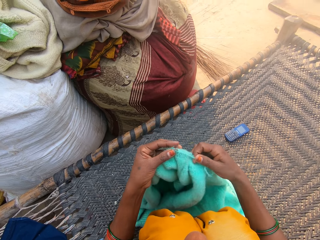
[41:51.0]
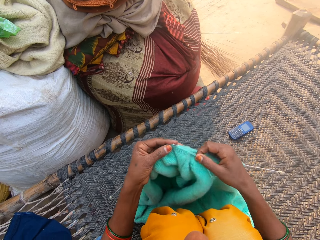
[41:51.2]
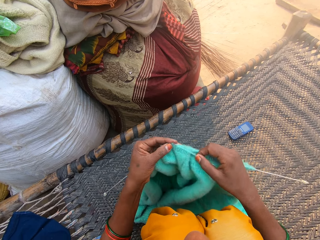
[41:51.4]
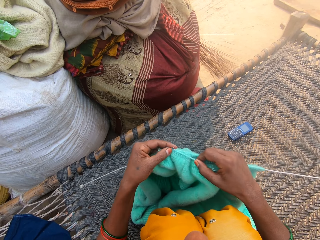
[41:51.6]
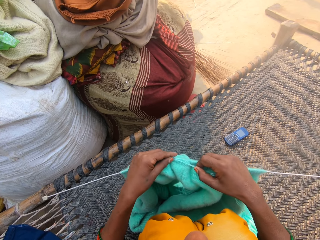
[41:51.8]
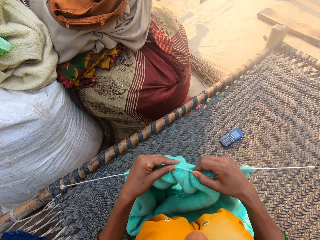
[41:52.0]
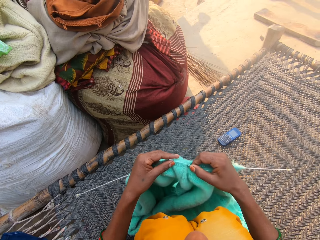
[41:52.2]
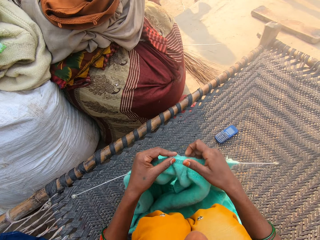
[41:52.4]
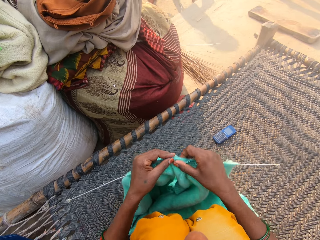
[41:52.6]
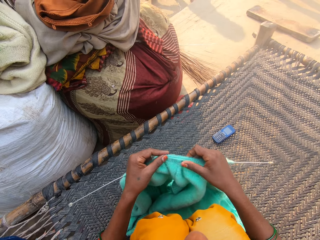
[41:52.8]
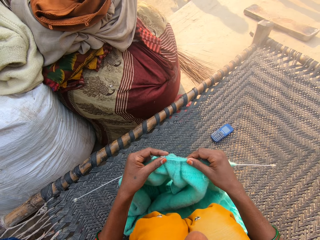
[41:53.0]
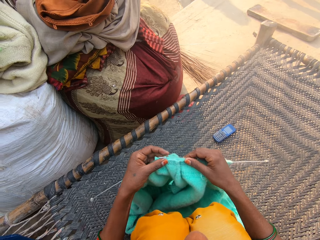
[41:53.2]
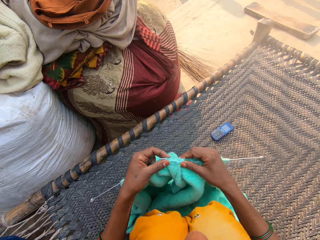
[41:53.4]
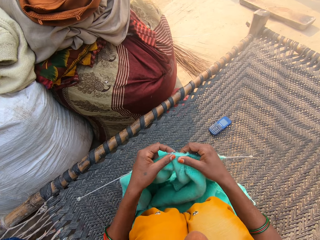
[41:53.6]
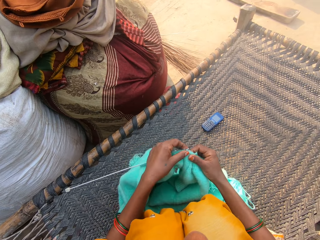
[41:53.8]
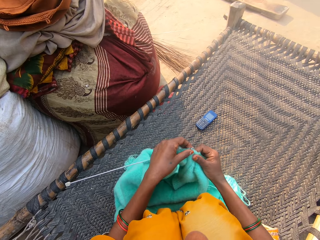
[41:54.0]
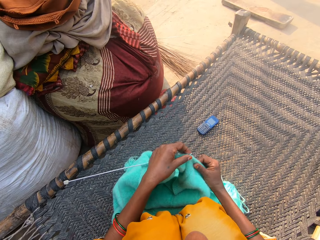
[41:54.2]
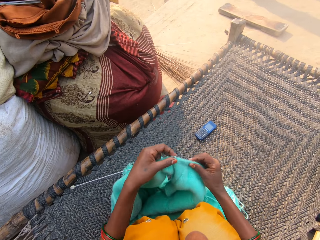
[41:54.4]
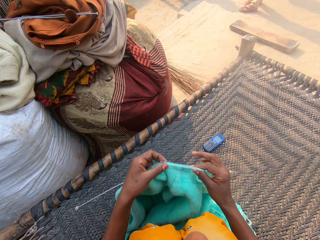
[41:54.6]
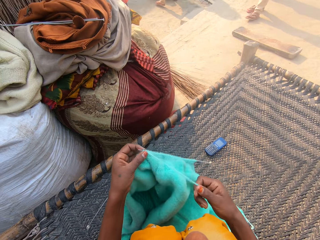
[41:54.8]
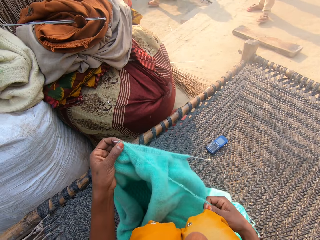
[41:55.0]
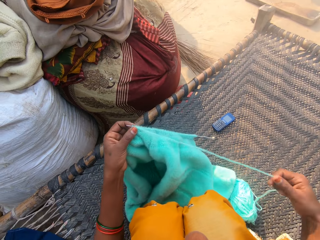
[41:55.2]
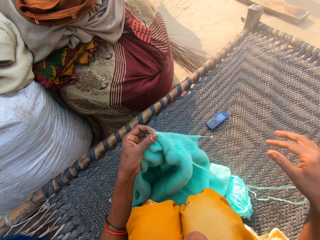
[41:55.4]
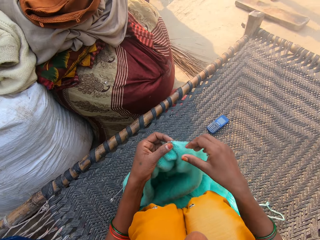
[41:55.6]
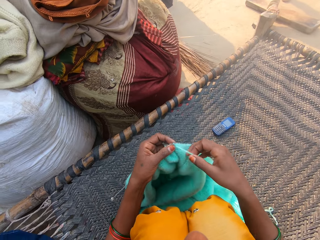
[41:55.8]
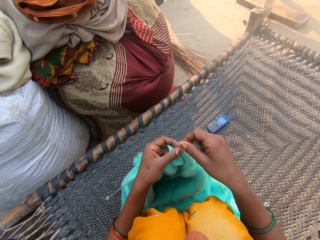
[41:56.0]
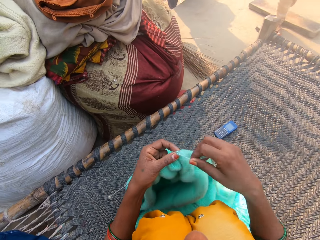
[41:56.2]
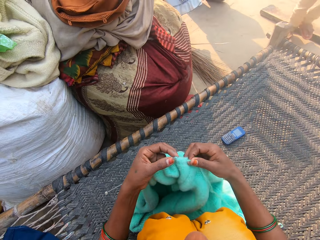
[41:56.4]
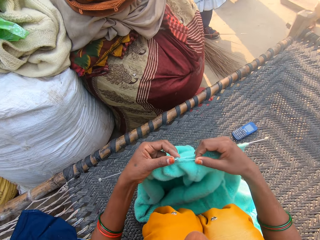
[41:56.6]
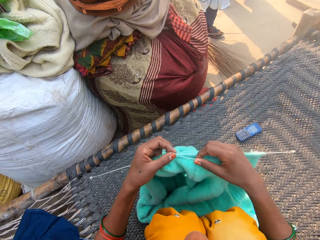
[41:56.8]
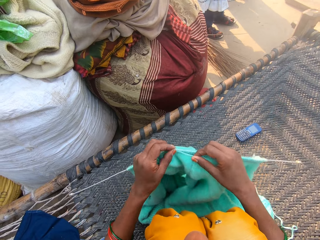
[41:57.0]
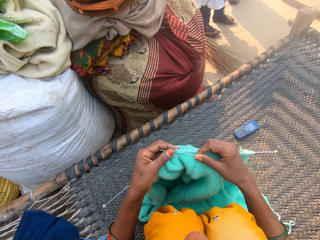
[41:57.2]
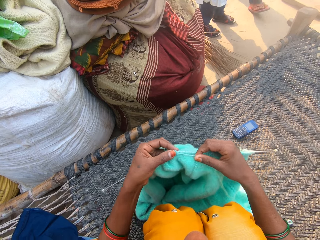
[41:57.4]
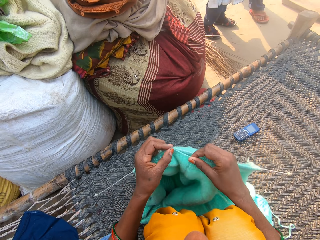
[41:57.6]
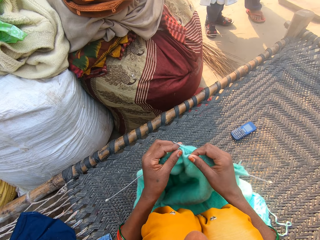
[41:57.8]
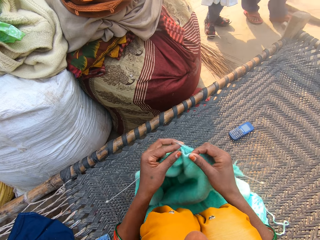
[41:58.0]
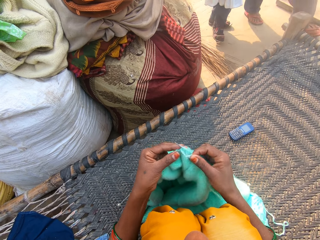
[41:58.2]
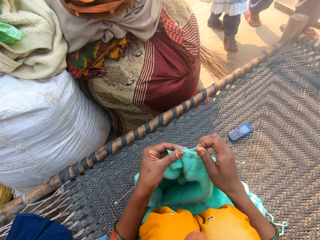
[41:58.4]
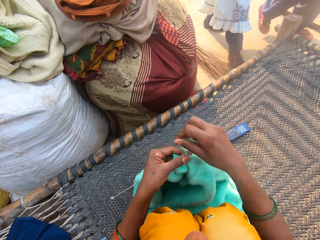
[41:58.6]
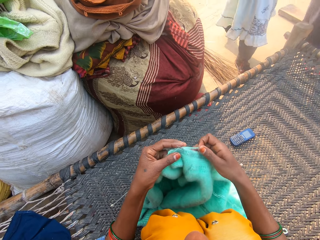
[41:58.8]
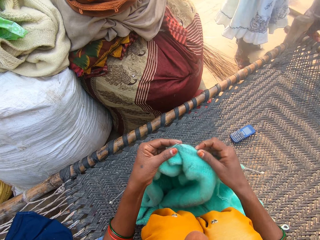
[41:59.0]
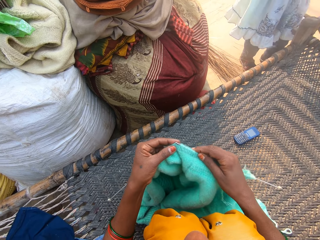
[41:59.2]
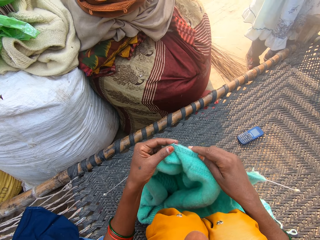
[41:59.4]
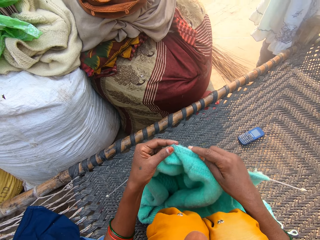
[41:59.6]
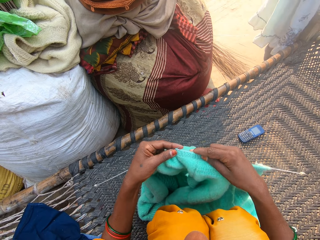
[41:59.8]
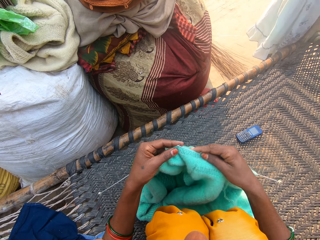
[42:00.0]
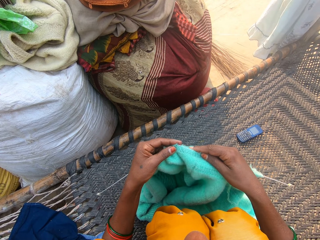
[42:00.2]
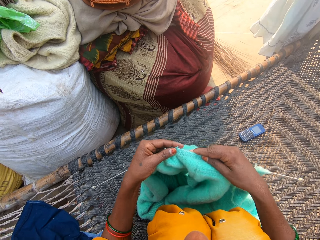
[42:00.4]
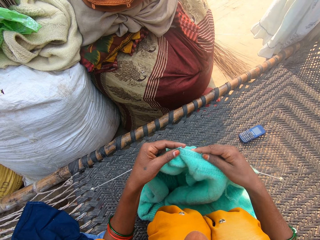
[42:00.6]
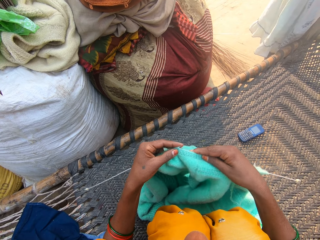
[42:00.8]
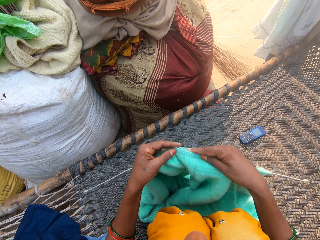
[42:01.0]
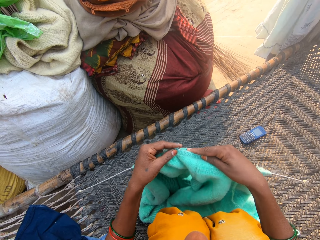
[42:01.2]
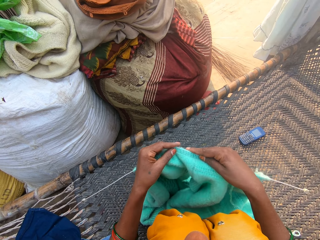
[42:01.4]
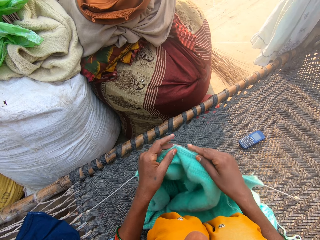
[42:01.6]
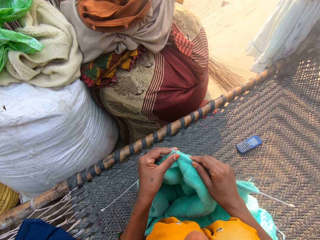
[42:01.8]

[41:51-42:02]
The camera wearer holds the yarn in place. They knit a cloth. They pull the yarn. They hold the yarn in place. They knit the cloth. A girl walks towards the camera wearer. The camera wearer holds the yarn in place. They knit the cloth.

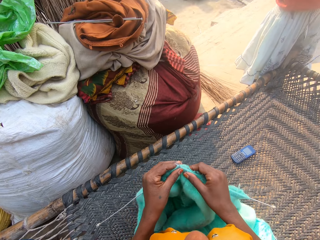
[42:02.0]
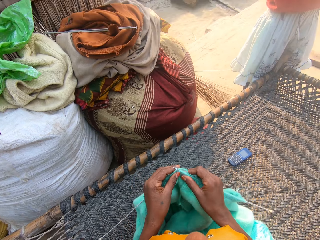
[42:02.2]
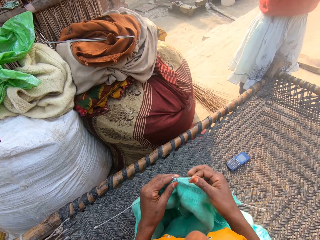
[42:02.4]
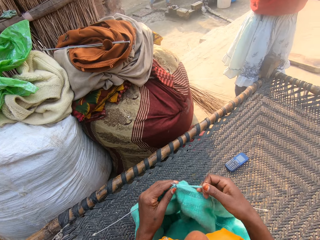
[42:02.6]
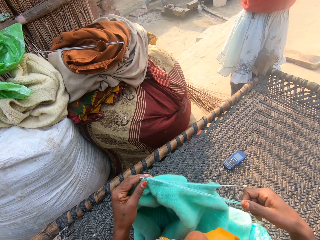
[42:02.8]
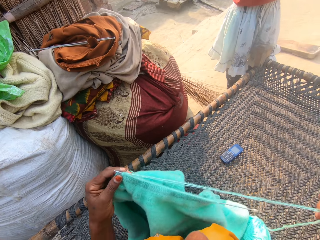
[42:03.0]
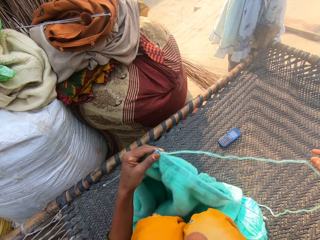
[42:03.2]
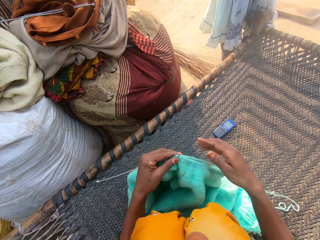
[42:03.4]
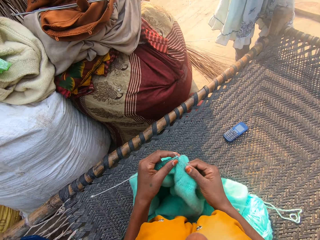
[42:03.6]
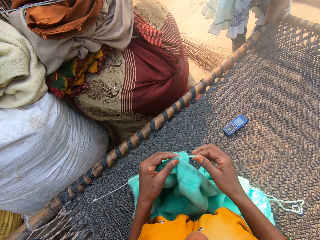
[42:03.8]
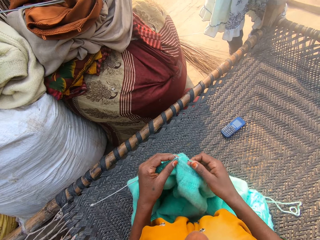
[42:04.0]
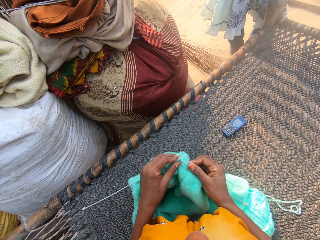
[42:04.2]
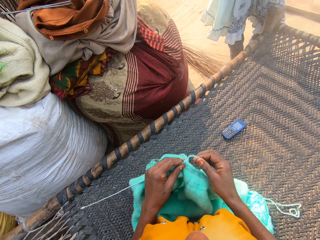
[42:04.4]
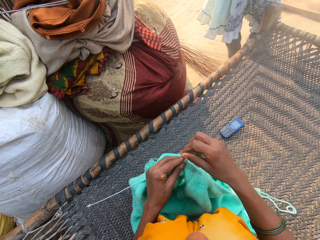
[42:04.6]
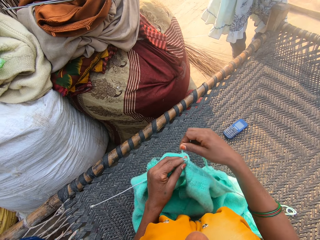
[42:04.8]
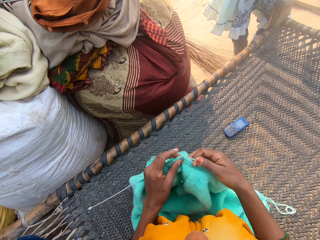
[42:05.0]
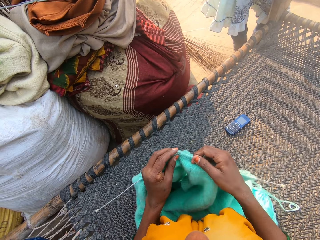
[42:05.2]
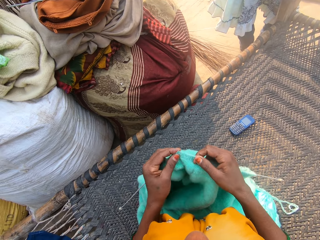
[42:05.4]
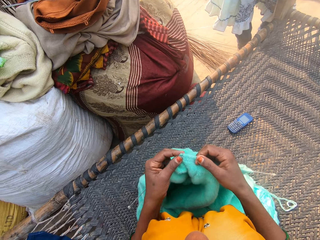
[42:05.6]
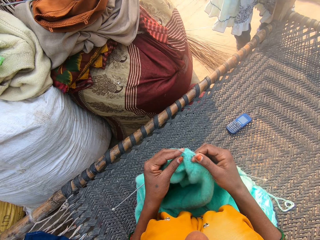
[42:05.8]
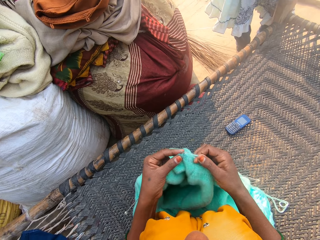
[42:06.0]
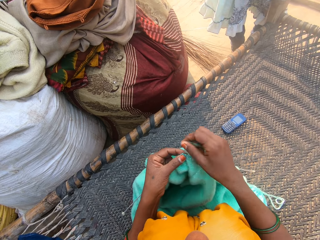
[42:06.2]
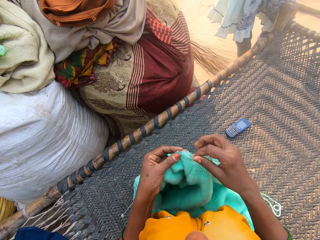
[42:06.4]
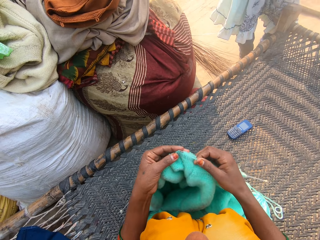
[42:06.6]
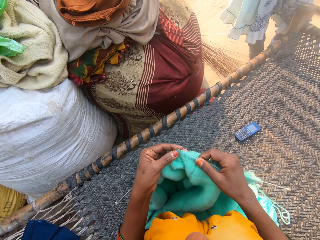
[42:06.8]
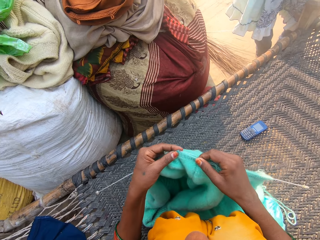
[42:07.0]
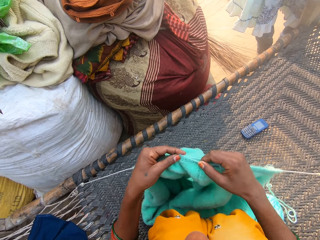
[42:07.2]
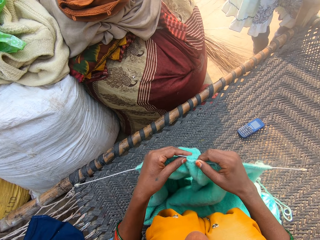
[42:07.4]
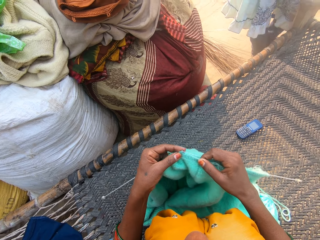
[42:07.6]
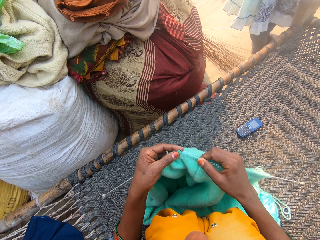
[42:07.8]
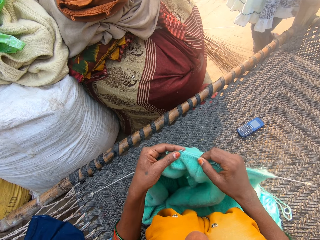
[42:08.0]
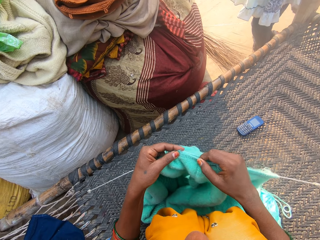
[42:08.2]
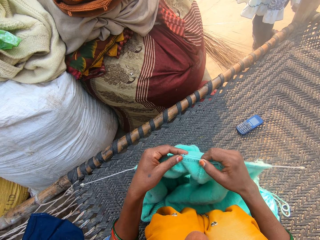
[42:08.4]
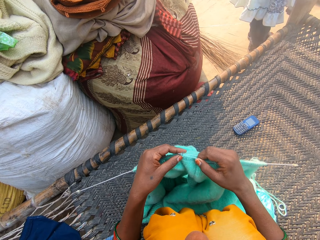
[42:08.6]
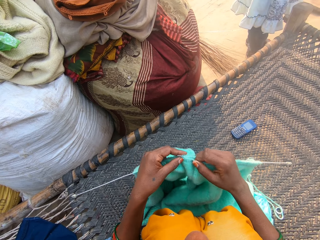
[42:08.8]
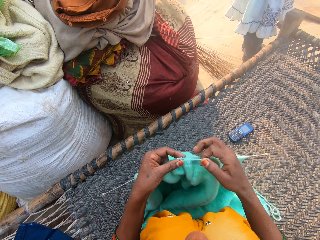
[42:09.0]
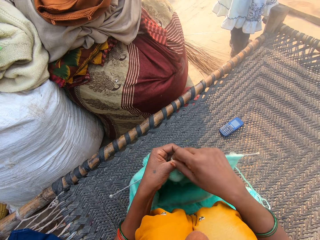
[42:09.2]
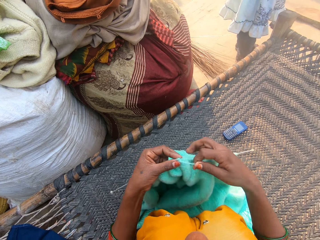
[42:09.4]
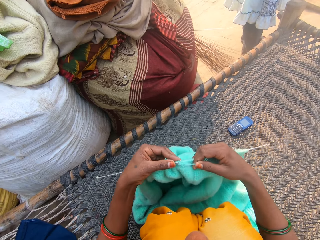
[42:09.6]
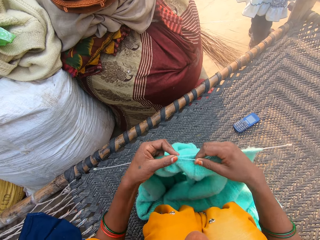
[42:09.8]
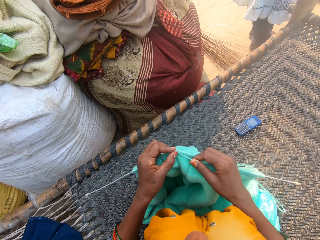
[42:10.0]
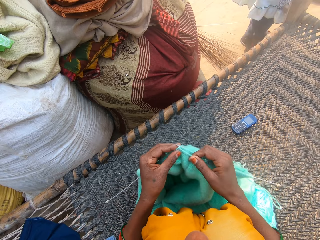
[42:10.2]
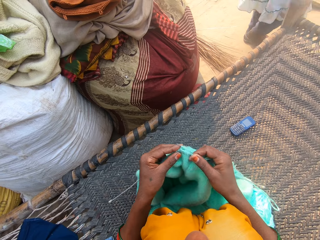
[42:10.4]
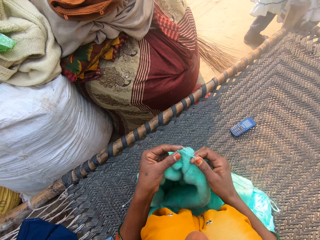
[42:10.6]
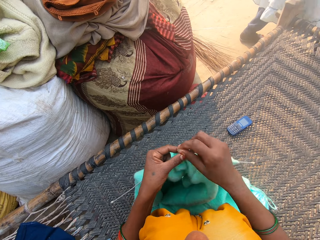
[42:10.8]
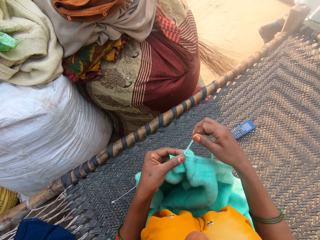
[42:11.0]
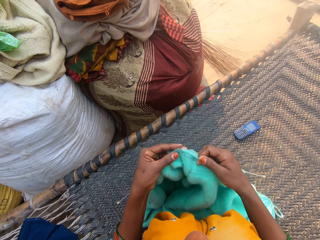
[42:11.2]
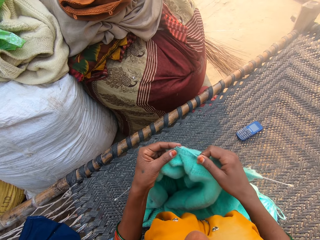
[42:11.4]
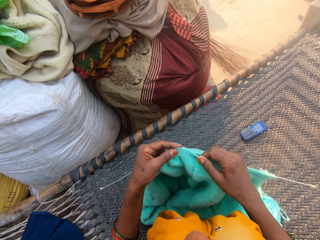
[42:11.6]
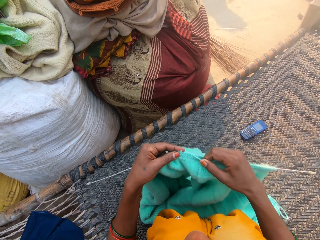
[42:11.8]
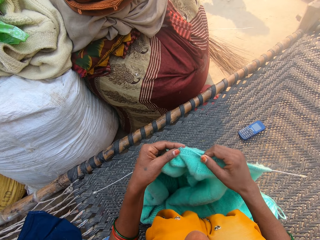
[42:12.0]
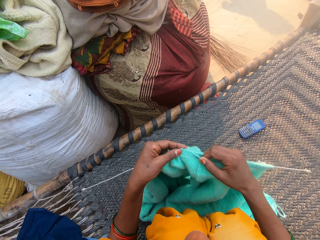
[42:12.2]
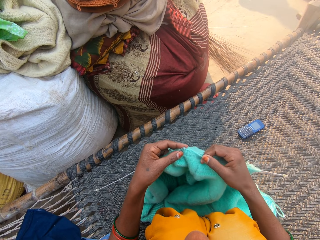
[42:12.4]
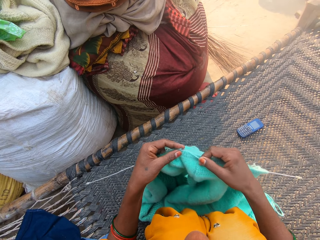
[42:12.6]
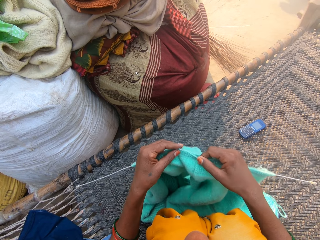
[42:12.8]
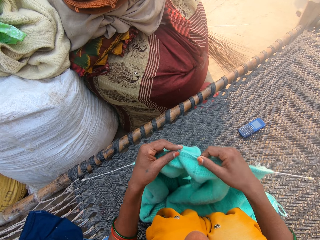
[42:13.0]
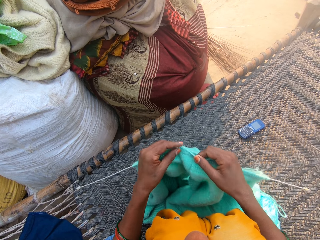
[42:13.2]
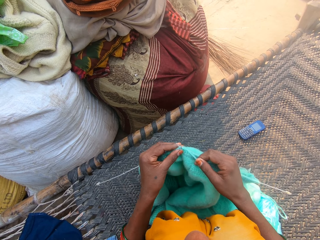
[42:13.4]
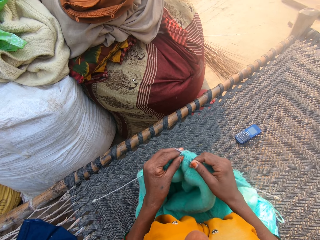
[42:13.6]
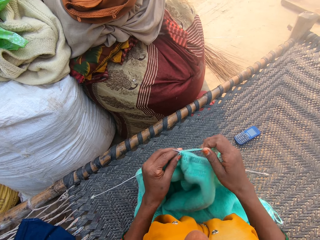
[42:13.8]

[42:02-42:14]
The camera wearer pulls a yarn. They hold the yarn in place. They knit a cloth. They hold the yarn in place. They knit the cloth. They hold the yarn in place. They knit the cloth. The girl walks away from the camera wearer. The camera wearer holds the yarn in place. They knit the cloth.
